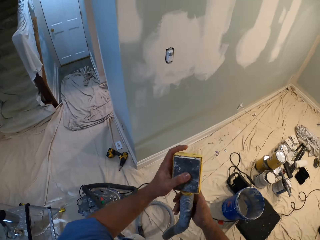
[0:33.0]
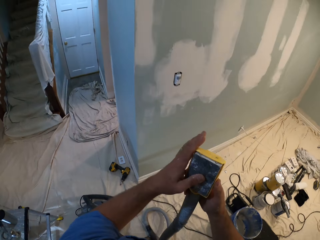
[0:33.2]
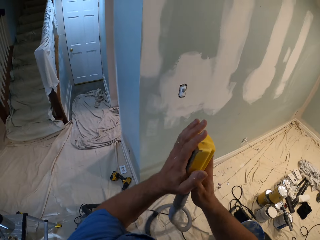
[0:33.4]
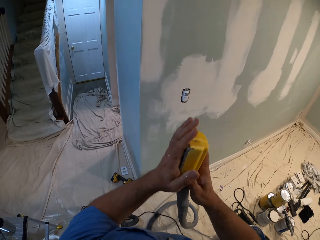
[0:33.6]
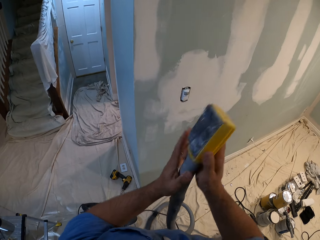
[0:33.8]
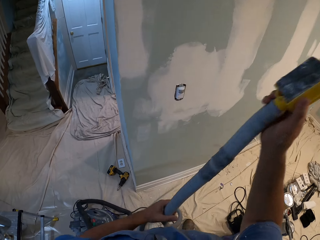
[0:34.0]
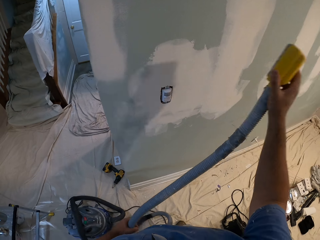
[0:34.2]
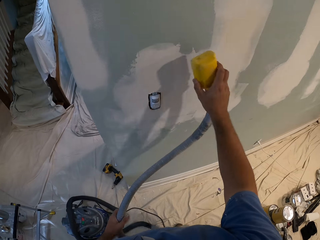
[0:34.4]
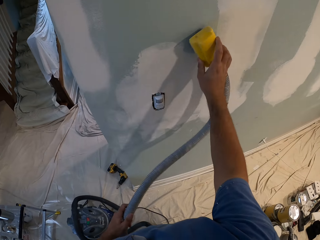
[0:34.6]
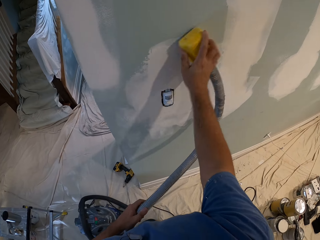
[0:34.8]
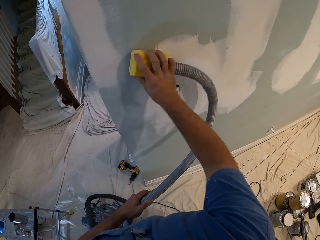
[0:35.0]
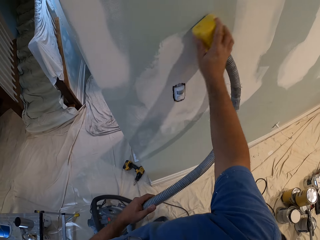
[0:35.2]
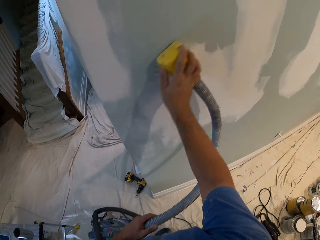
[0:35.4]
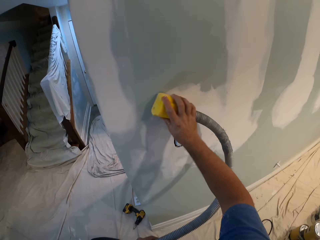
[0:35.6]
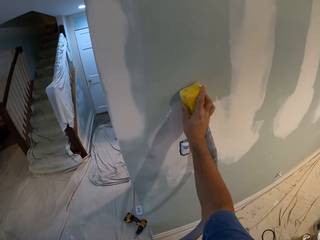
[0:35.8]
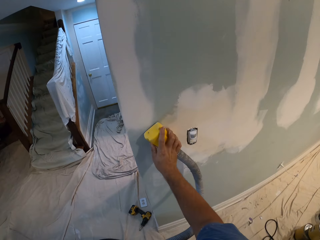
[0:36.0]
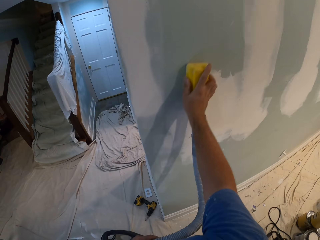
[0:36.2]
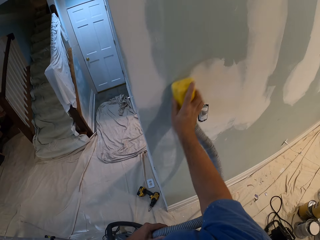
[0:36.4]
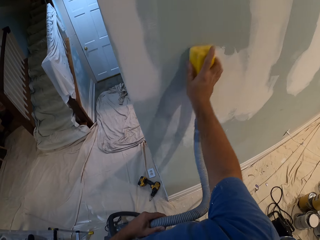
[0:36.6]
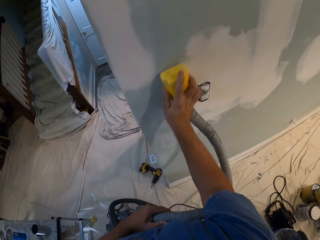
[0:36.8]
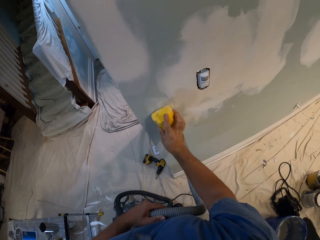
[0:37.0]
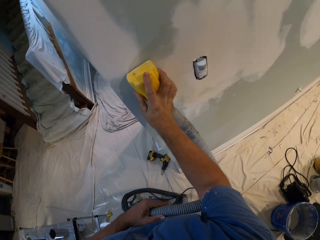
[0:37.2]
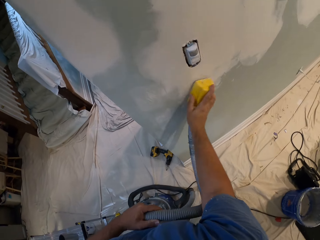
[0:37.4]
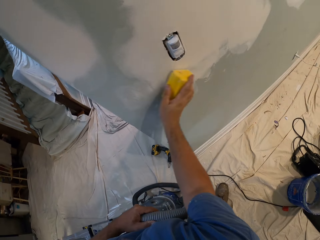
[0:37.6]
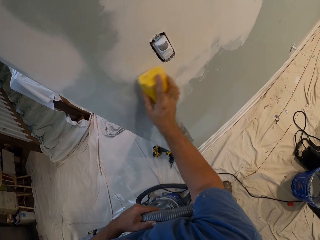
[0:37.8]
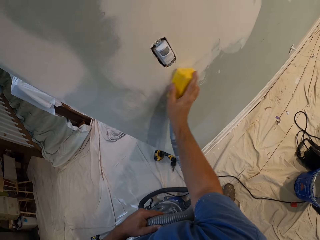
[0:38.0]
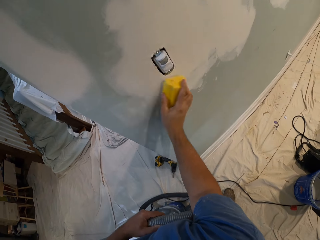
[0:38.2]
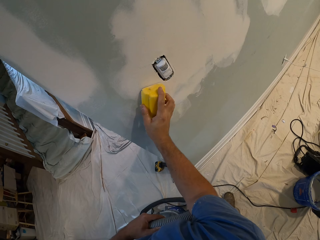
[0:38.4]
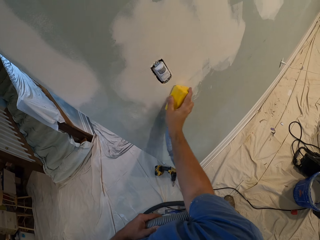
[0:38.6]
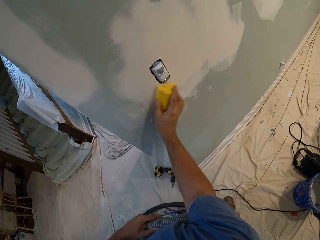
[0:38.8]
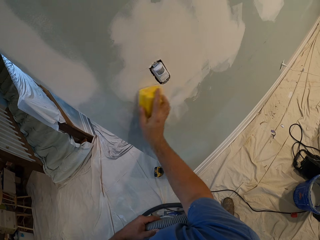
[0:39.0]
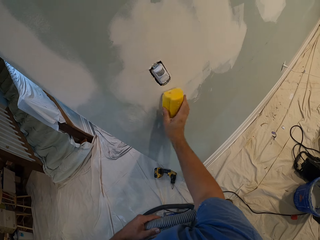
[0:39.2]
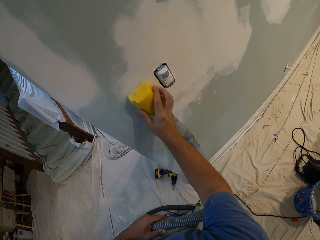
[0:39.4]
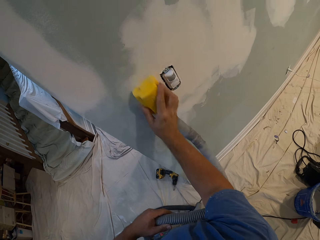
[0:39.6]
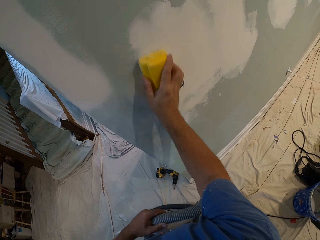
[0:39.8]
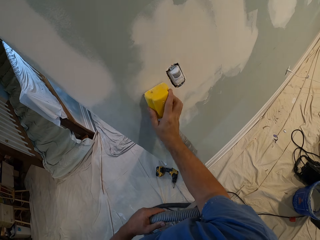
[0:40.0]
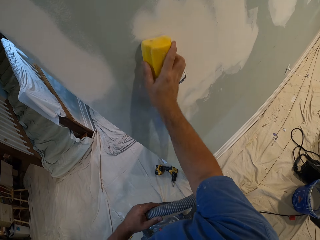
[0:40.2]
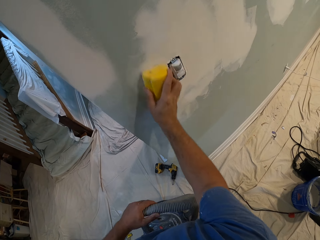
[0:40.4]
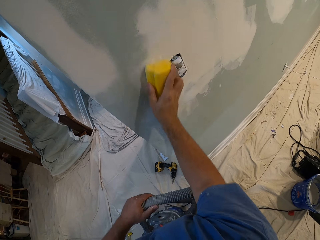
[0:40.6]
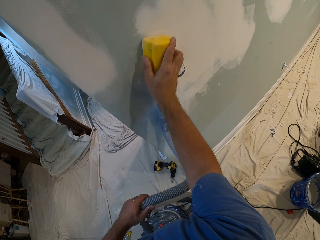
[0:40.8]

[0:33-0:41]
The camera wearer touches the hand sander with his left hand. He smoothens the wall with the hand sander.

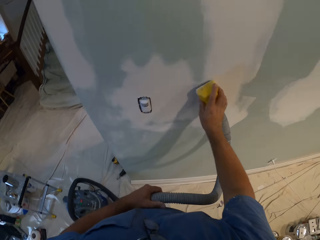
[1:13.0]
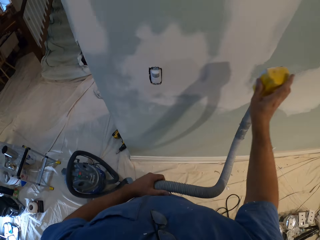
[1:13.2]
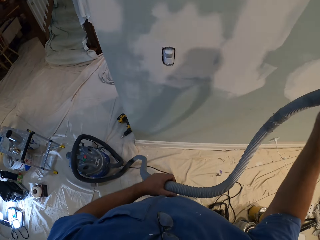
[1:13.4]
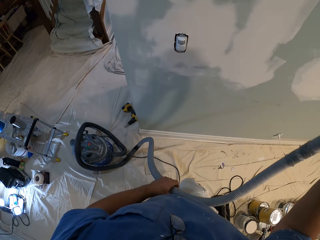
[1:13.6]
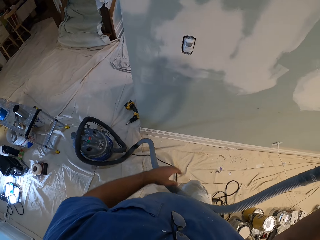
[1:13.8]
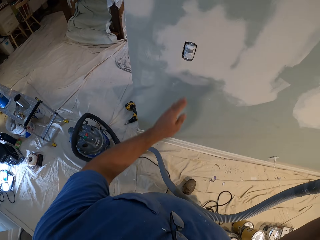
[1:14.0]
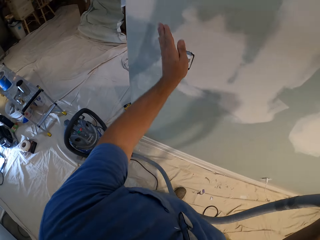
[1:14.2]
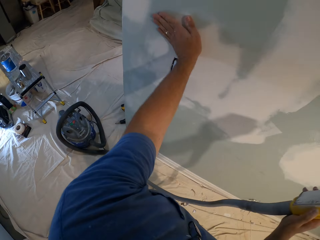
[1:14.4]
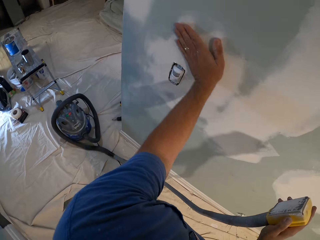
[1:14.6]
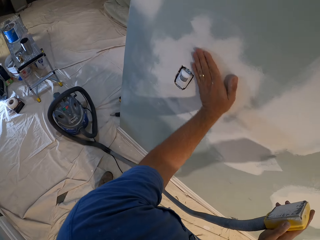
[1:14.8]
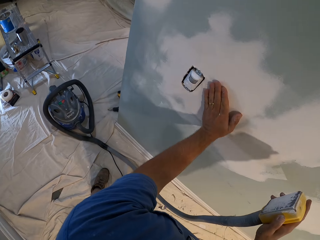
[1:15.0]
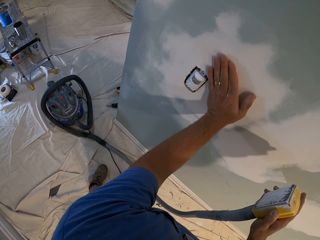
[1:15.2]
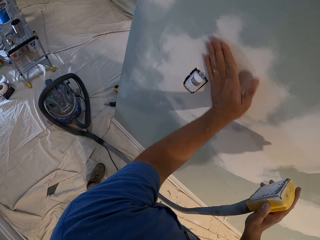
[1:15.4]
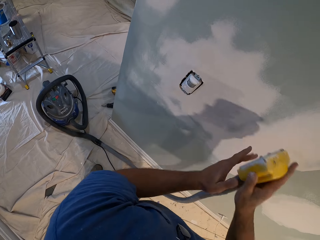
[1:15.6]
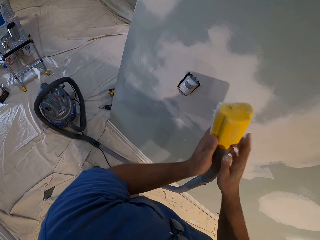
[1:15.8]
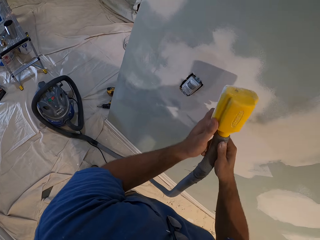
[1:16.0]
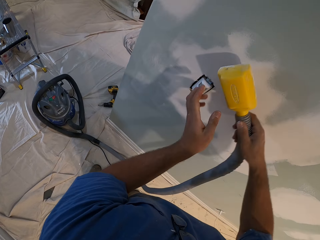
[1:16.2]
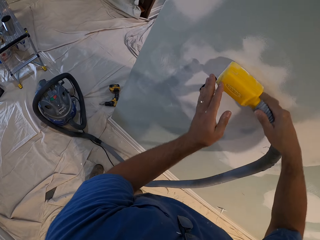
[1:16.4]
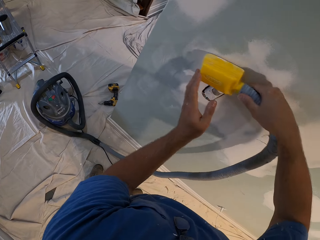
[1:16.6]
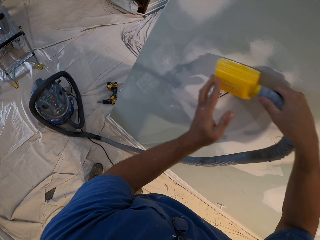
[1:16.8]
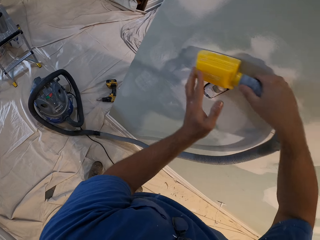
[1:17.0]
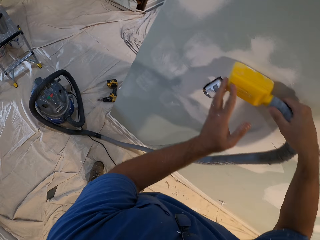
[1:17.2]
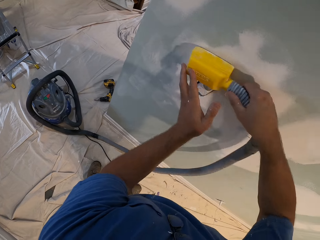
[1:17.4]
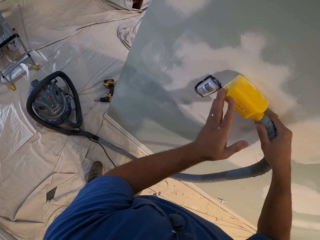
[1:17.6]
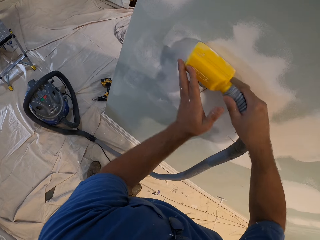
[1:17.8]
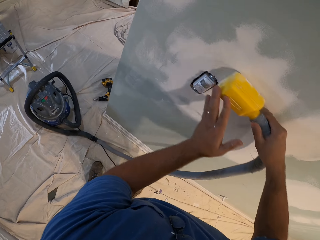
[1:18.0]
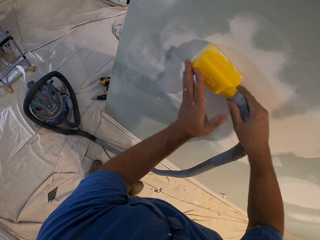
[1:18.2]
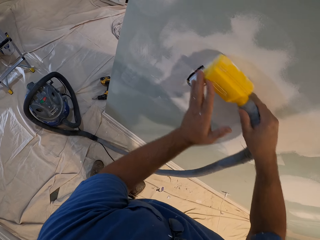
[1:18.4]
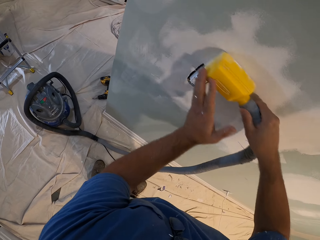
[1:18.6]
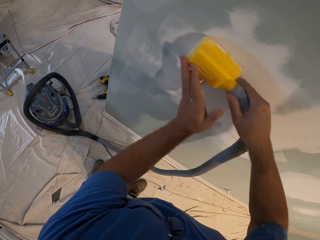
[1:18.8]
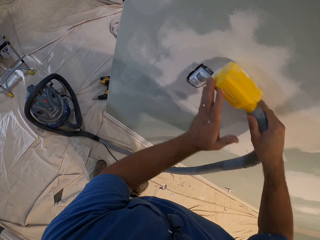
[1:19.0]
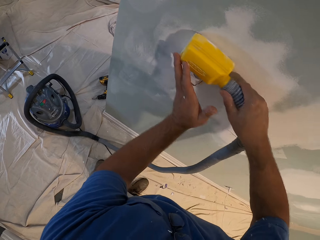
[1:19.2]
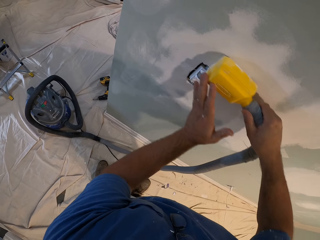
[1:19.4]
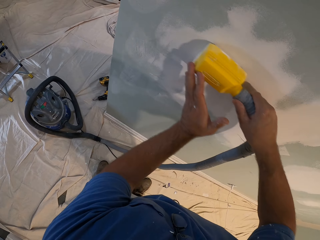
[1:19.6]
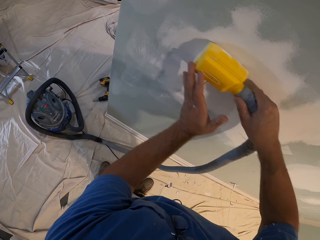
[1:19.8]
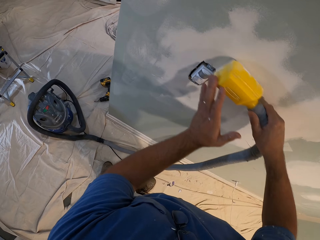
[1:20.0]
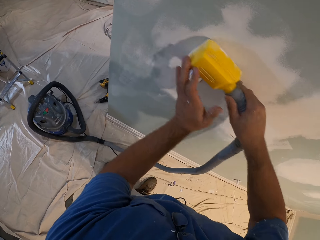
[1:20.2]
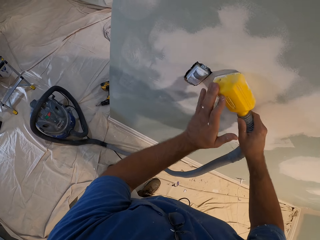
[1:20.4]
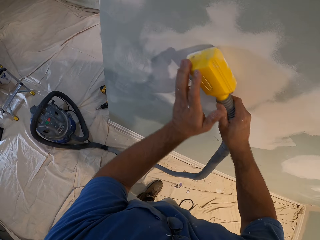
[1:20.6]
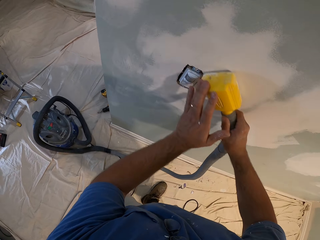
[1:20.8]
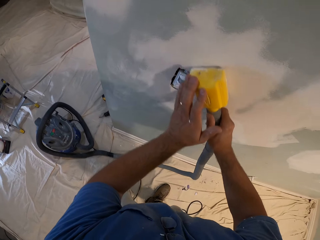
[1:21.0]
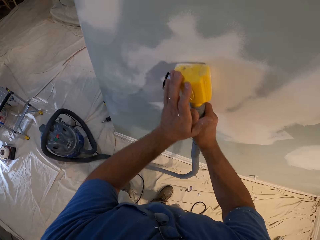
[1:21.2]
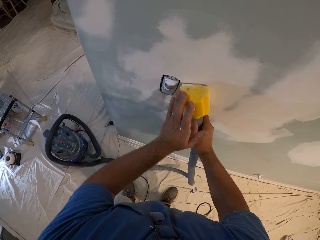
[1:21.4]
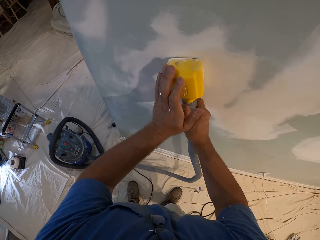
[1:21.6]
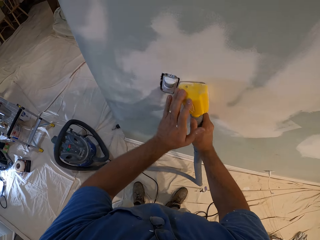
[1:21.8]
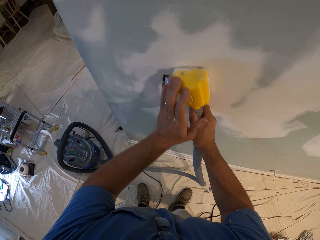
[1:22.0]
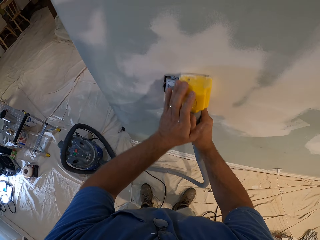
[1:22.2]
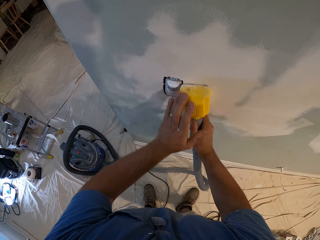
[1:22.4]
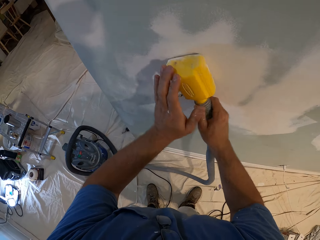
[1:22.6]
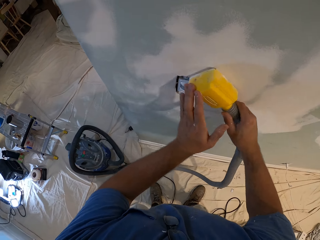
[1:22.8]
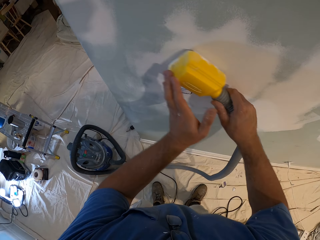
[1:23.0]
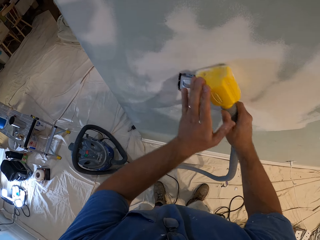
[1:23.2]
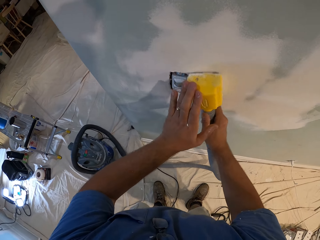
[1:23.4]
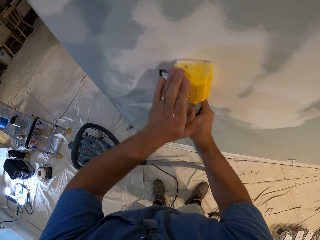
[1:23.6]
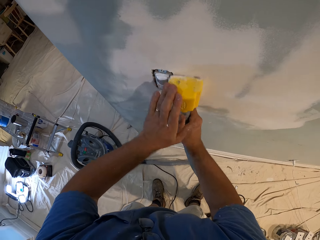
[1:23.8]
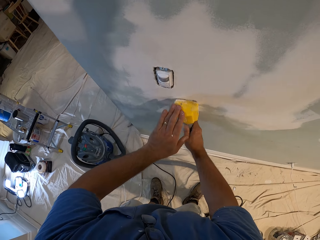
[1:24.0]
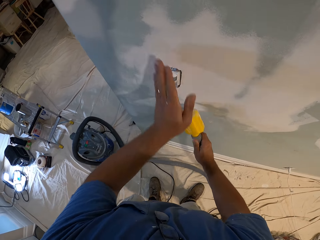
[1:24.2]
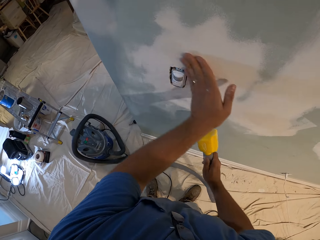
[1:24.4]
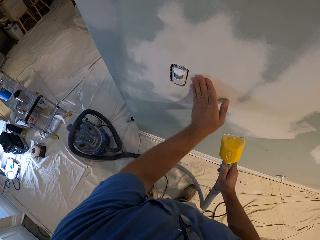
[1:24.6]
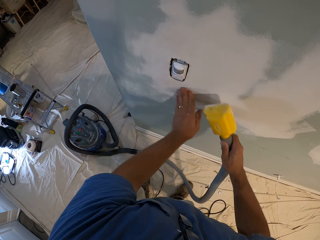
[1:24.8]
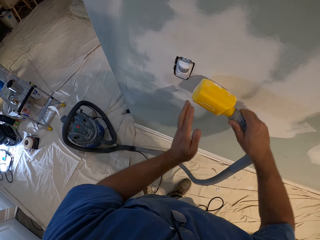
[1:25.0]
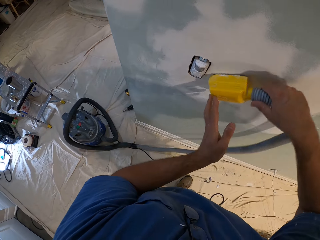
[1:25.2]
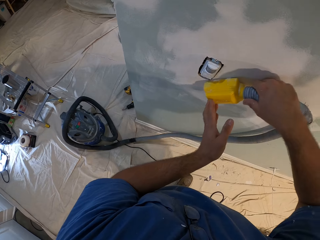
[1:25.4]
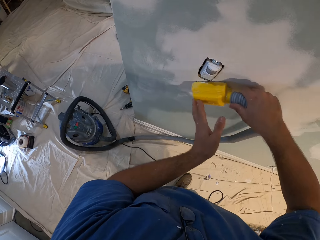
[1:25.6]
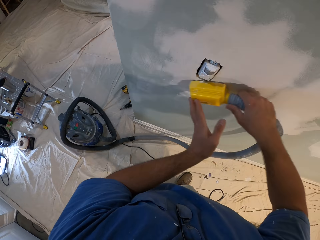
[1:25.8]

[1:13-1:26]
The camera wearer touches the wall with his left hand. He wipes the wall with his hands. He smoothens the wall with the hand sander. He touches the wall with his left hand. He wipes the wall with his hand. He smoothens the wall with the hand sander.
